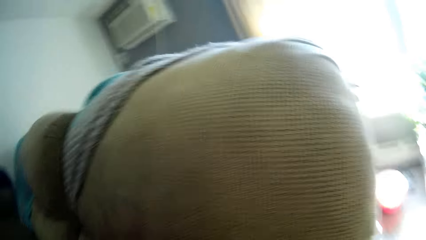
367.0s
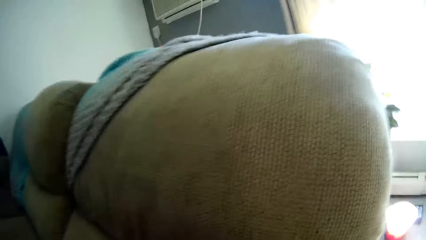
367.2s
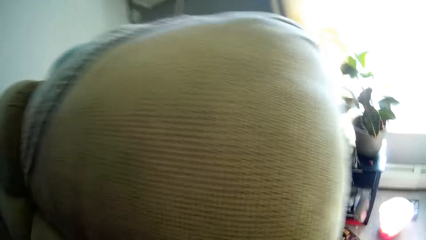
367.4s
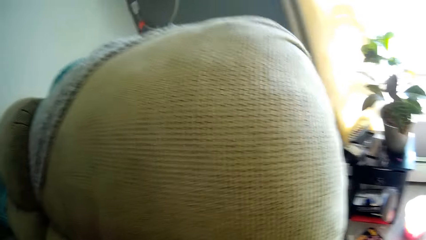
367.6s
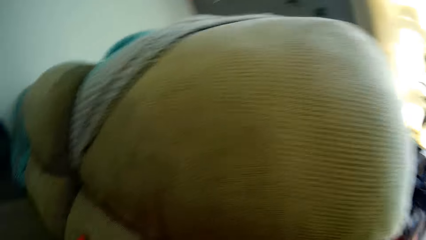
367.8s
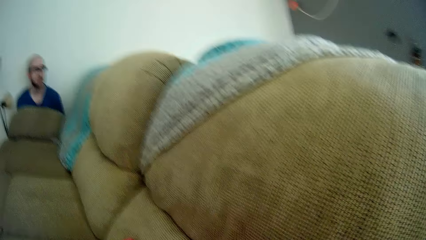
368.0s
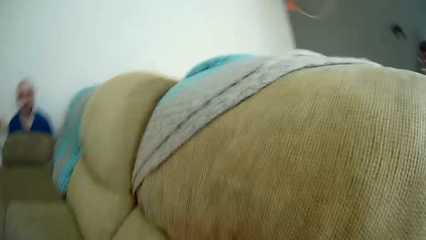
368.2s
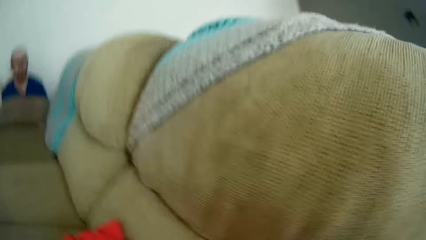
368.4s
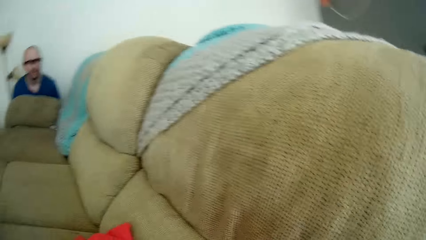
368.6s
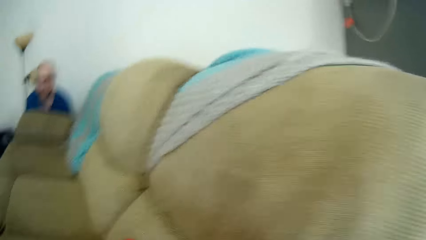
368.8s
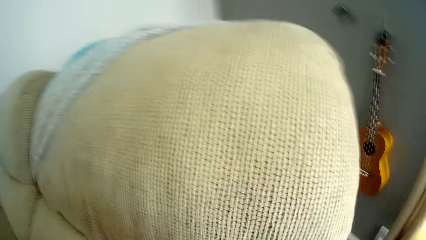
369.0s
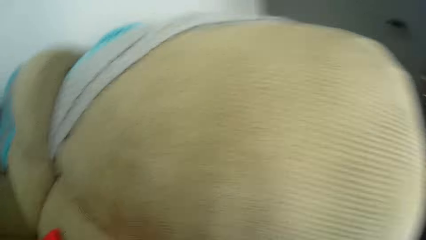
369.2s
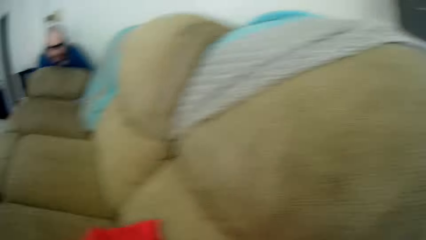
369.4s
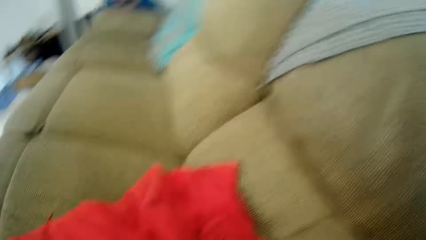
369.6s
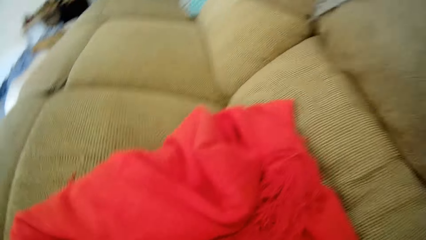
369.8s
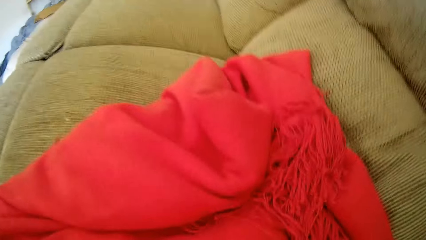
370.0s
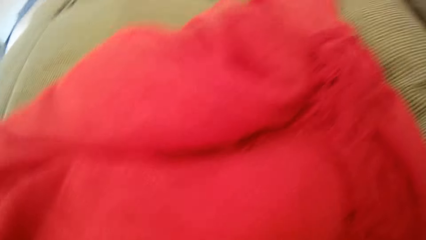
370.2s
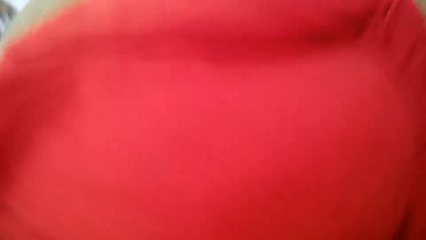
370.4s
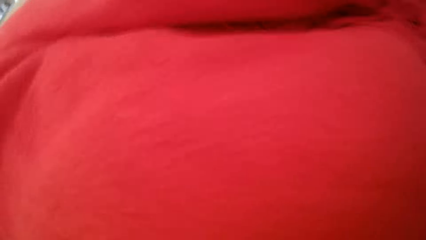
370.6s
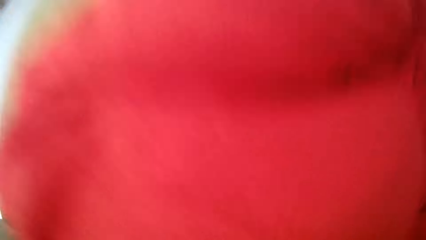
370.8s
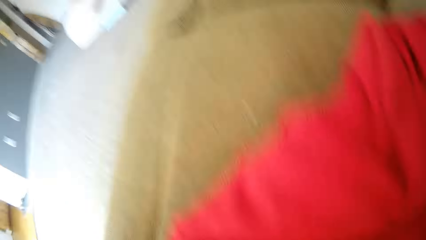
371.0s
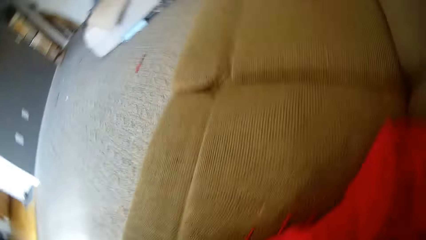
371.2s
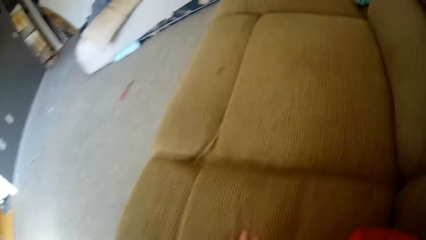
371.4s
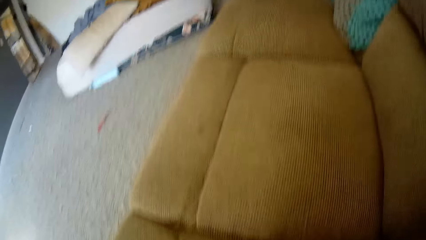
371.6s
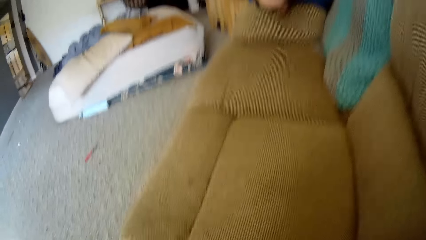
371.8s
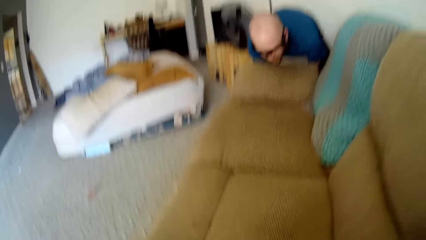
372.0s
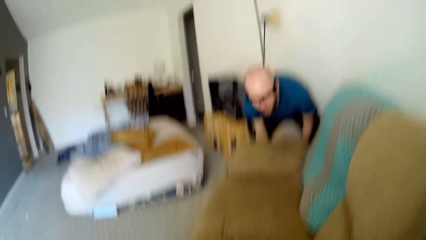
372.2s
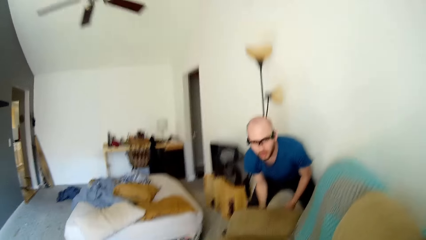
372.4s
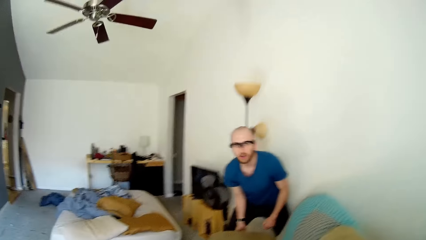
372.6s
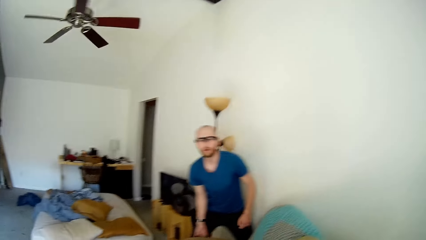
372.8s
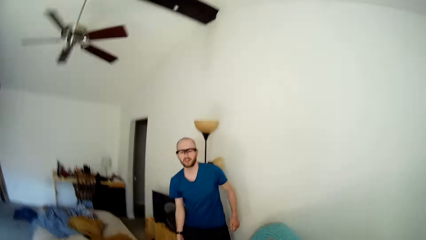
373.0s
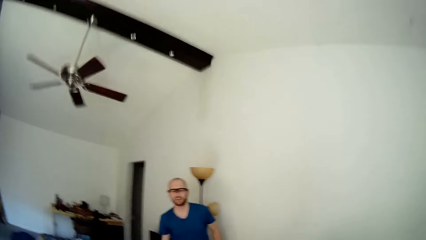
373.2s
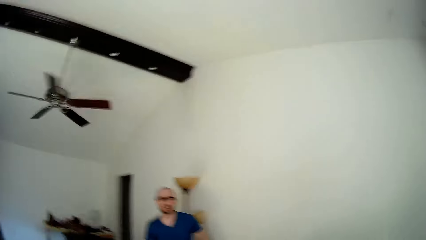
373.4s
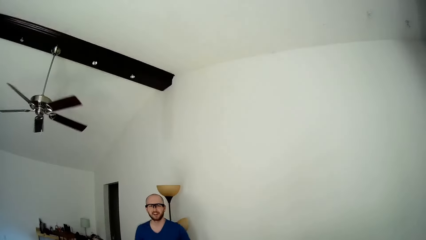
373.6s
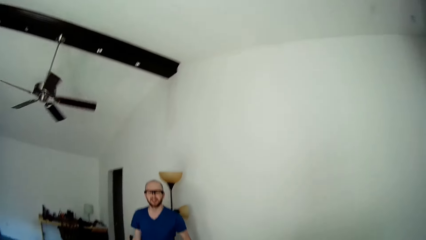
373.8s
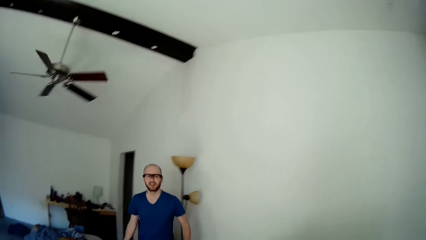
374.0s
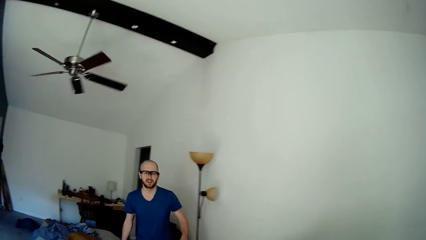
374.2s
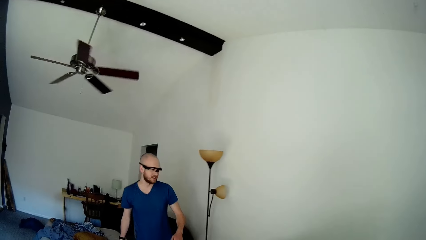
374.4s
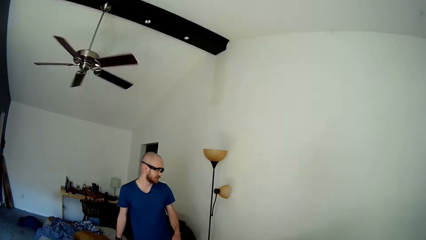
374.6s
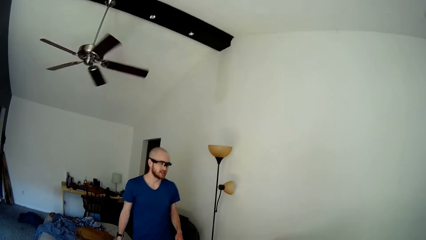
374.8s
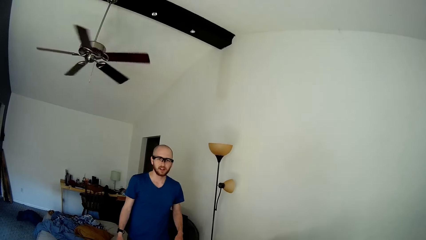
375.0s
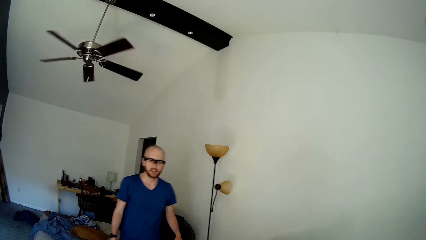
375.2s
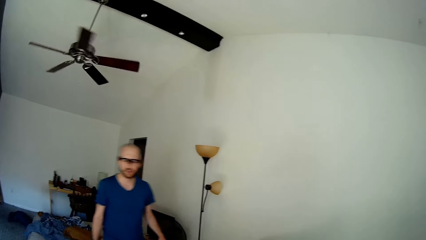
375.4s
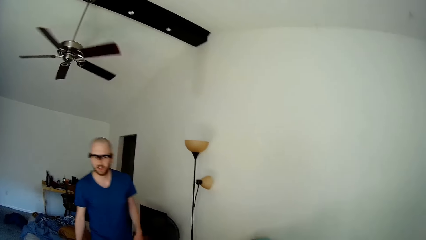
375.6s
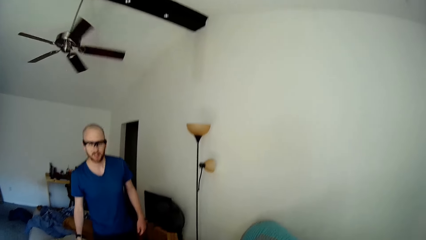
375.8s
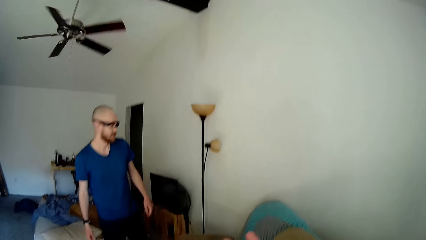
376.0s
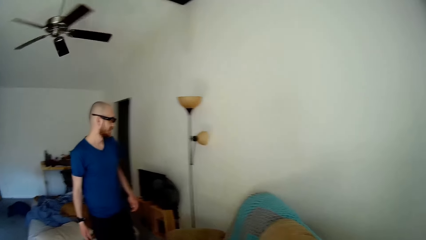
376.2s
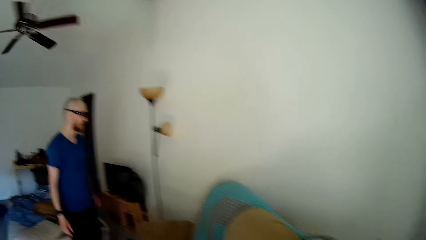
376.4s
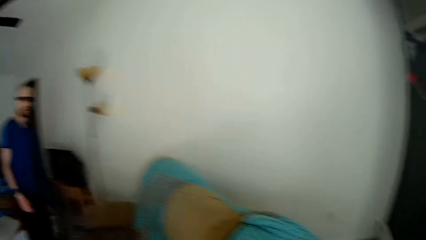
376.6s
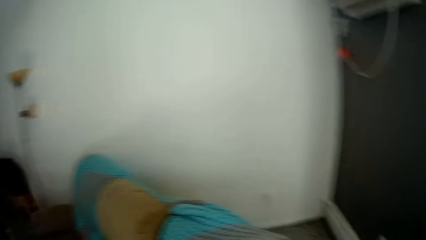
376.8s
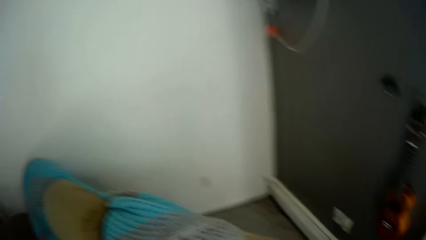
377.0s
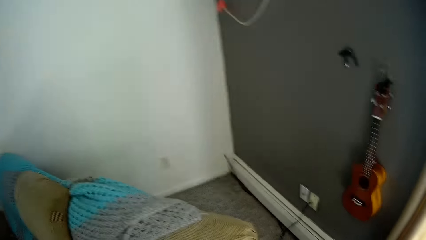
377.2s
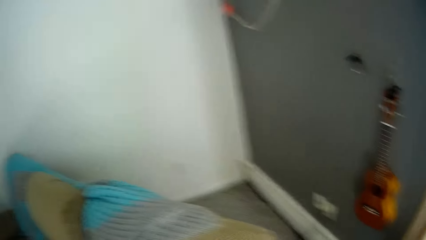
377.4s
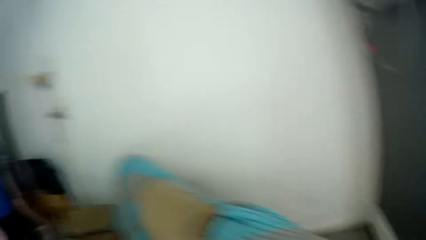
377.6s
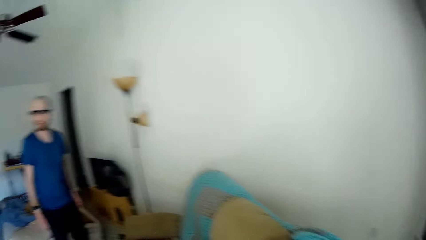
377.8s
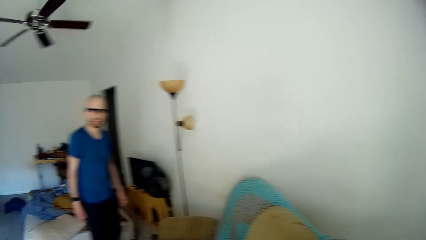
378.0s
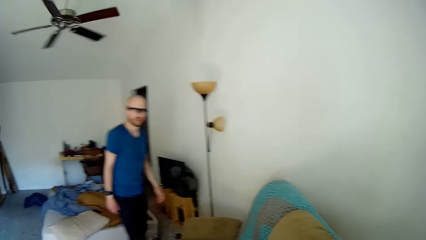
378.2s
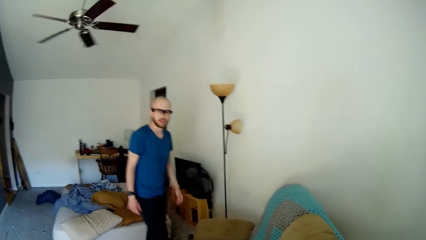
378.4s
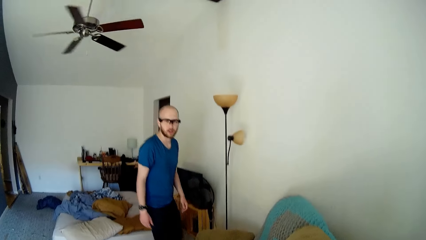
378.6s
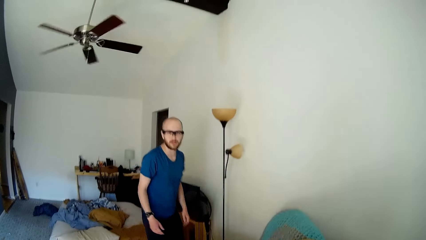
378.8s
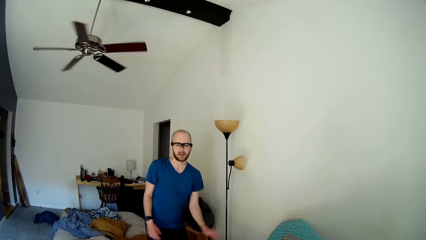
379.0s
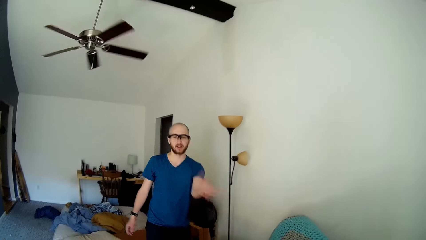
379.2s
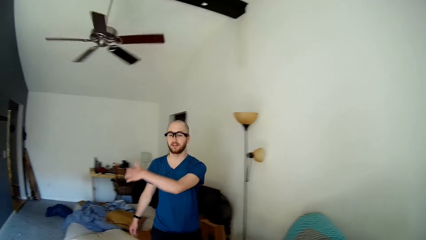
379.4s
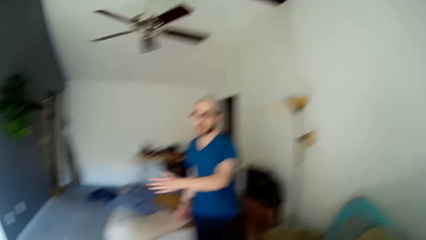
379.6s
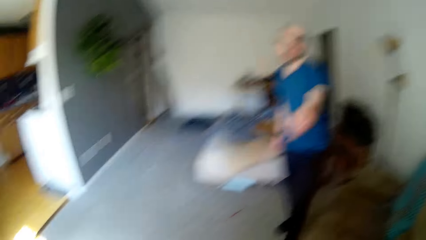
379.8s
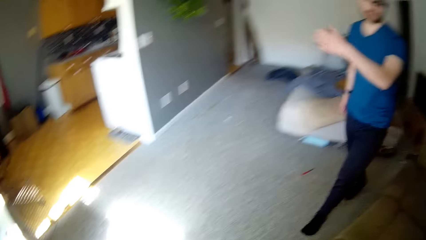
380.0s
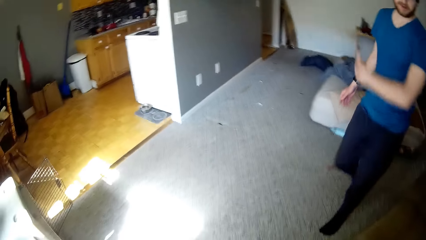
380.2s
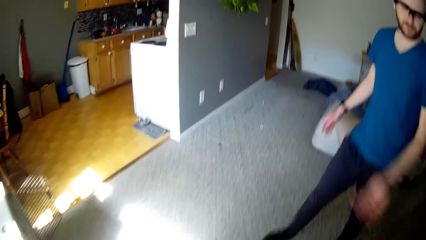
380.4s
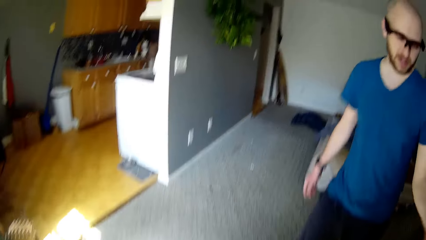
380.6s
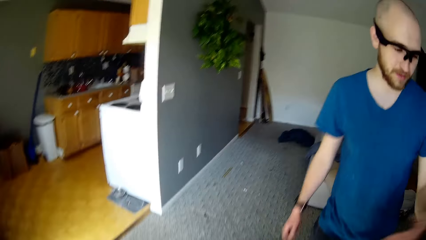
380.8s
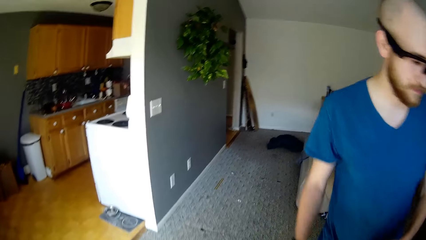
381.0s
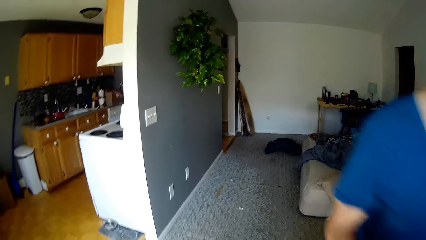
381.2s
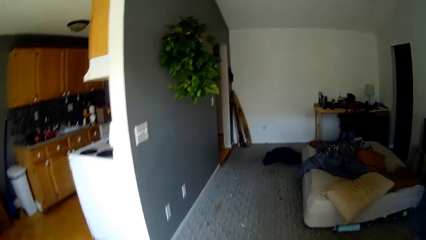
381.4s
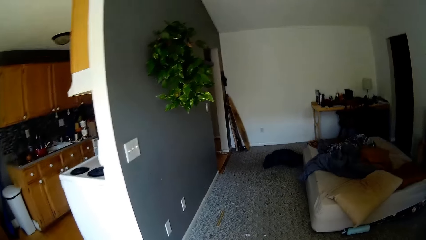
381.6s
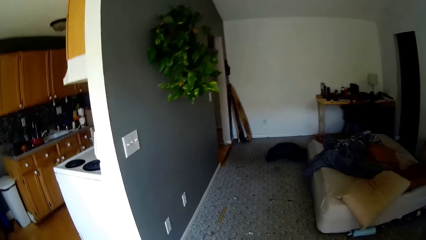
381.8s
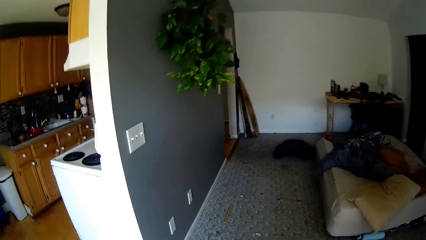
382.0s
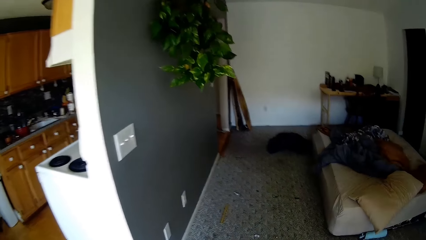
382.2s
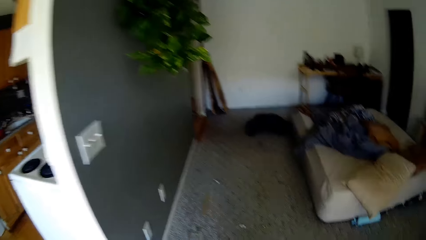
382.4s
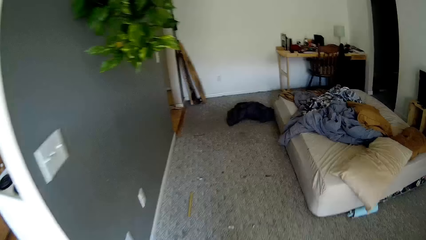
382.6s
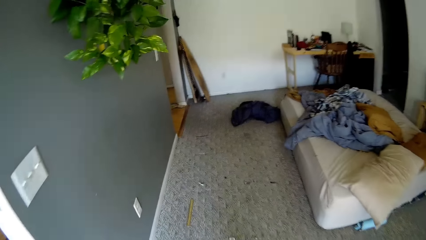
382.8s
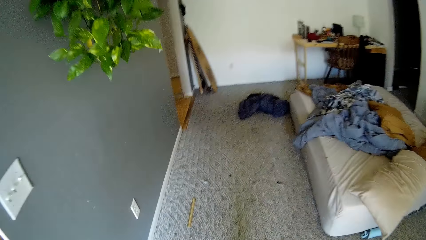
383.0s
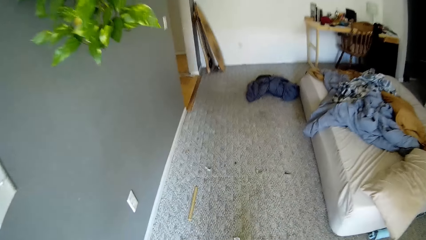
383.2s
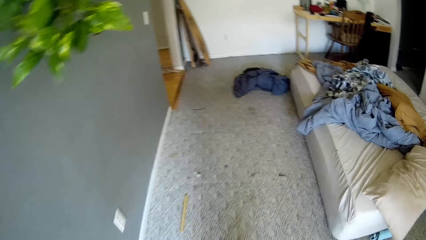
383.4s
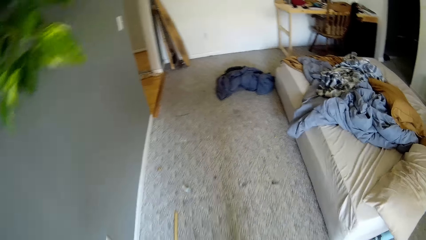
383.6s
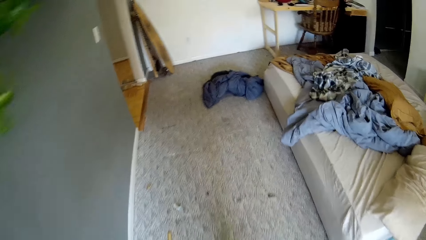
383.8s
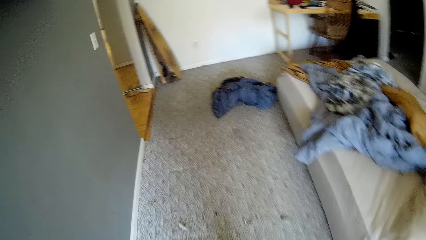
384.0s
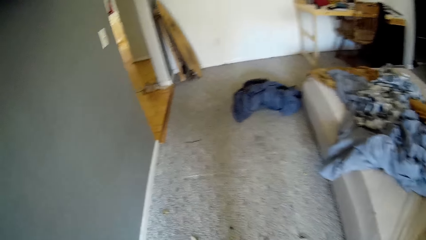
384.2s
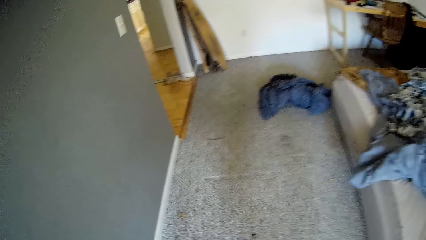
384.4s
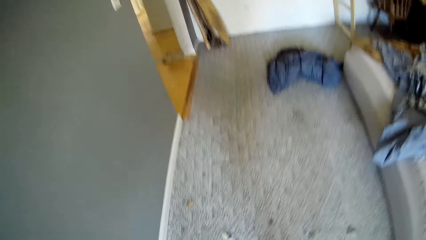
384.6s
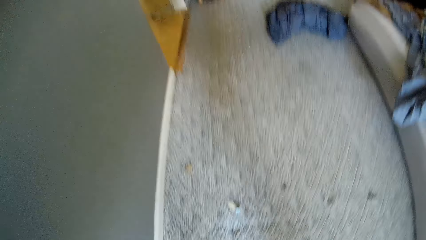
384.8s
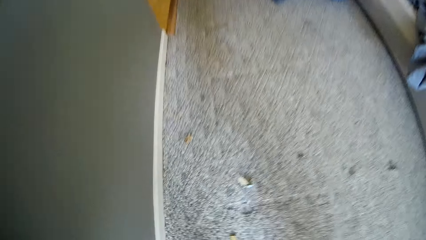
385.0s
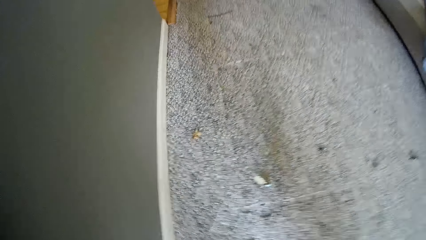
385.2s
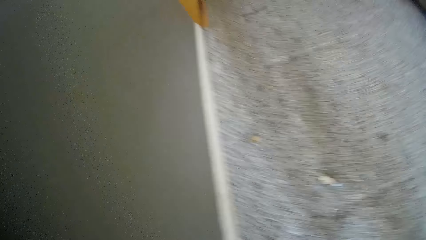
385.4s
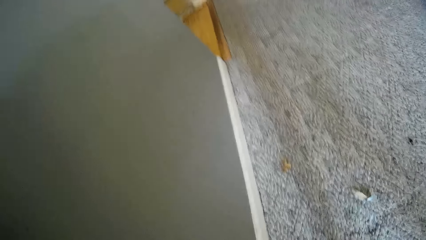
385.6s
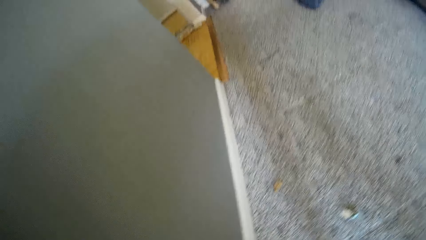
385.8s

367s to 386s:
A man puts a chair on the floor. The camera wearer drops the sofa on the ground. They talk with the man. The man walks around. The camera wearer looks around. The man gestures with his hand. The camera wearer walks to the other side of the bedroom.
